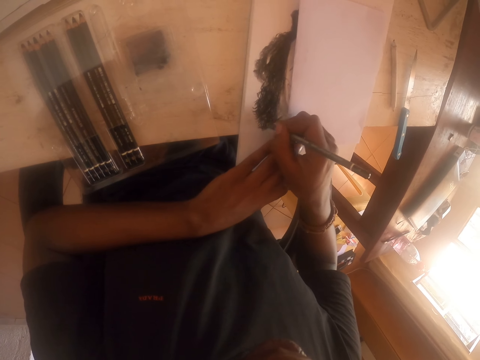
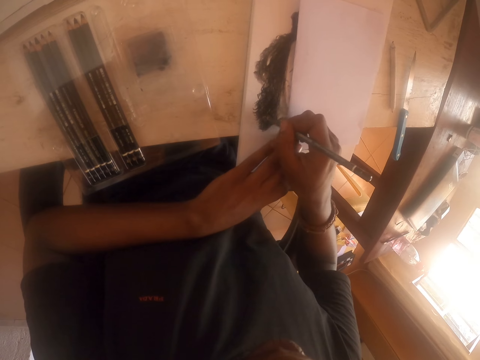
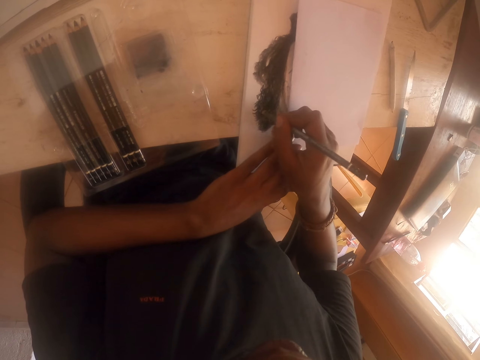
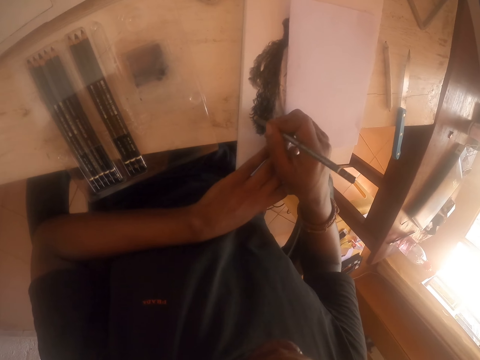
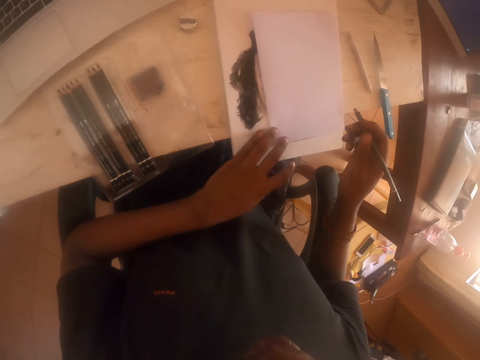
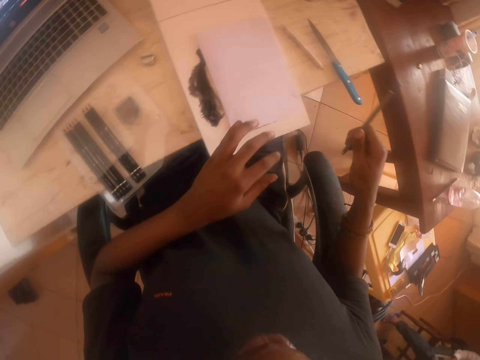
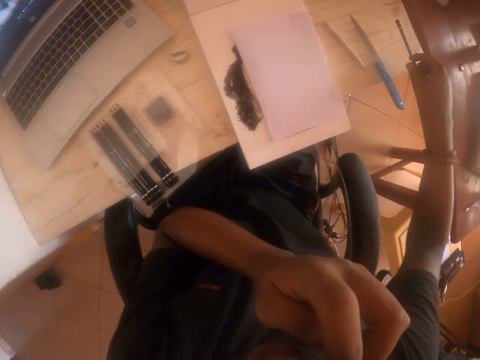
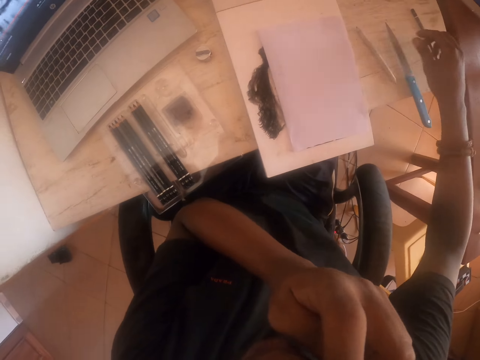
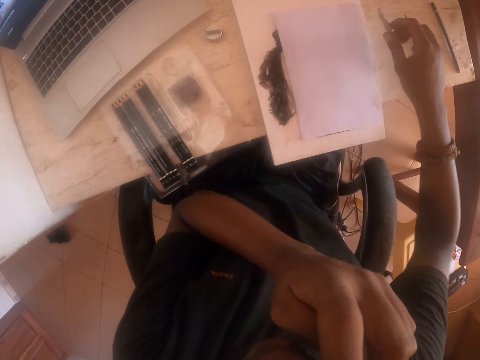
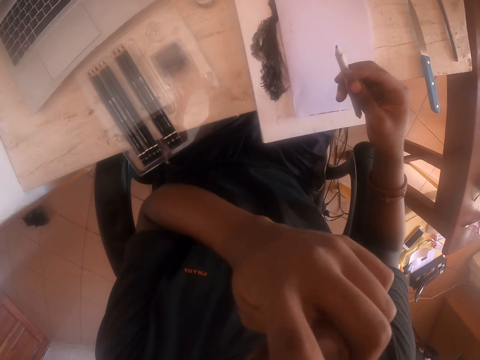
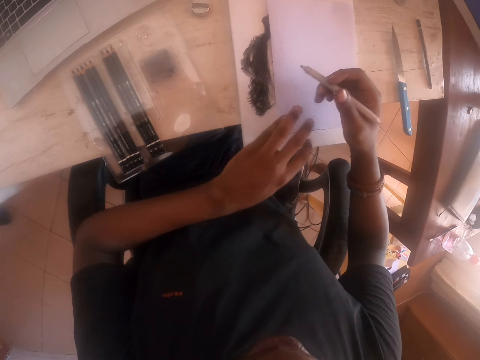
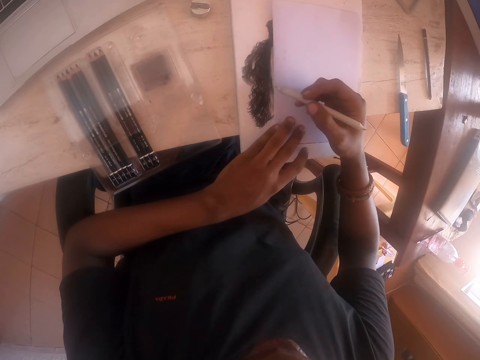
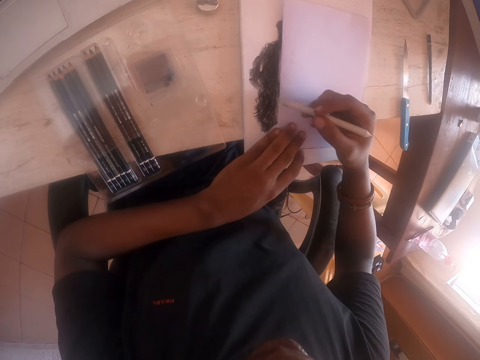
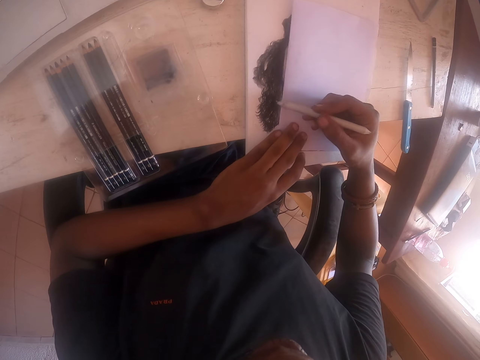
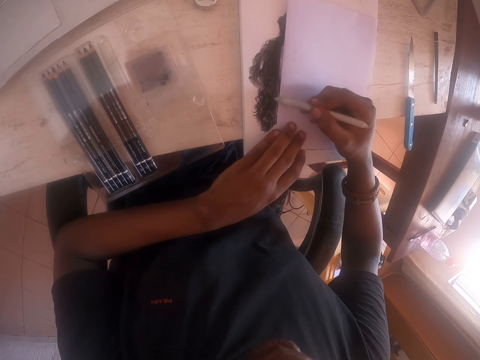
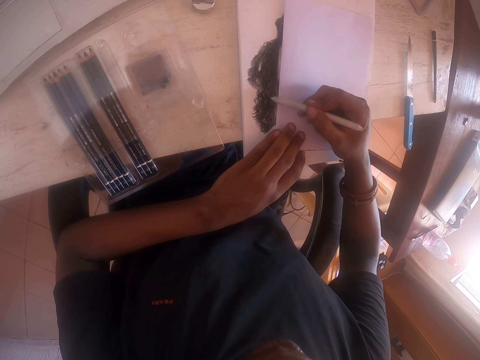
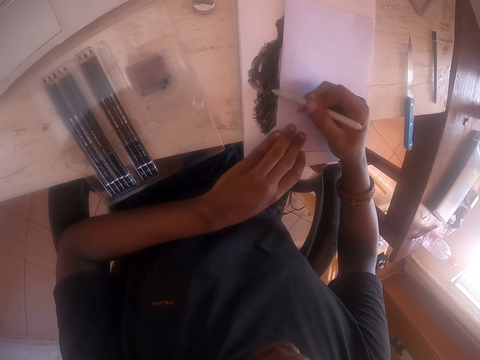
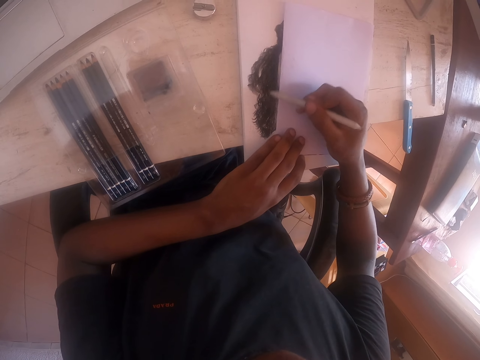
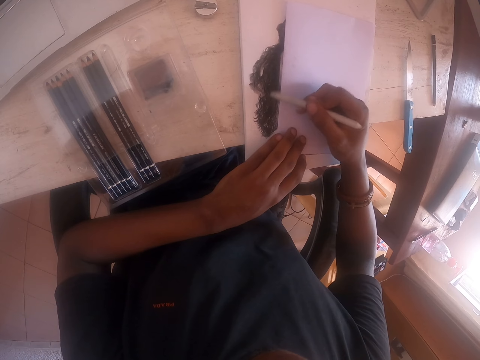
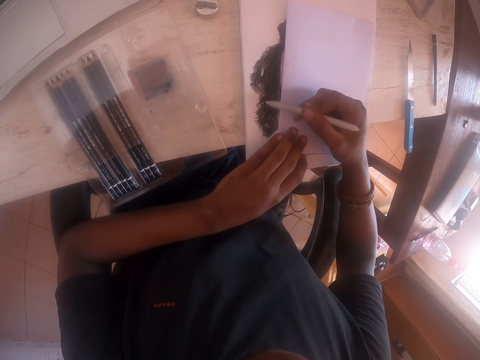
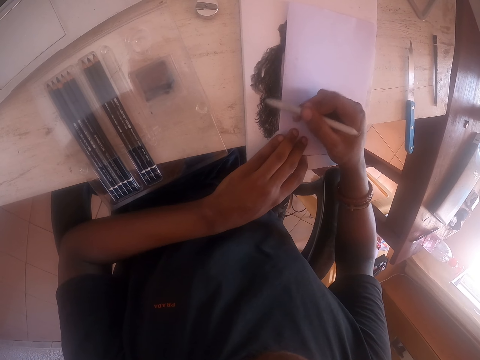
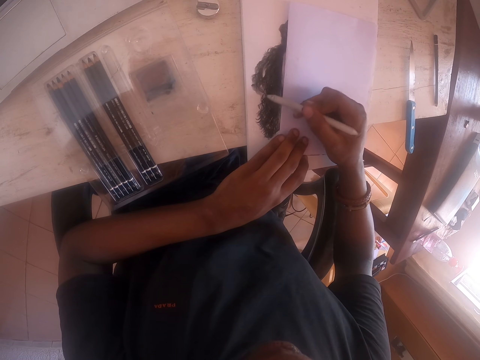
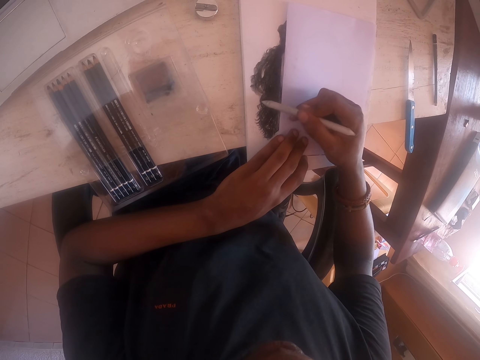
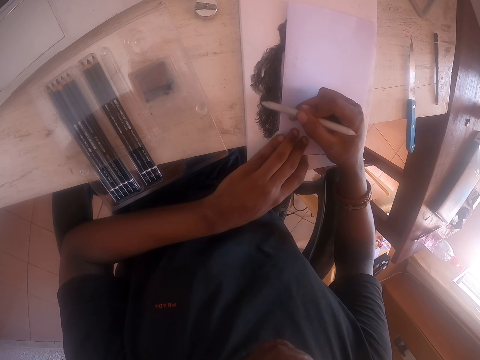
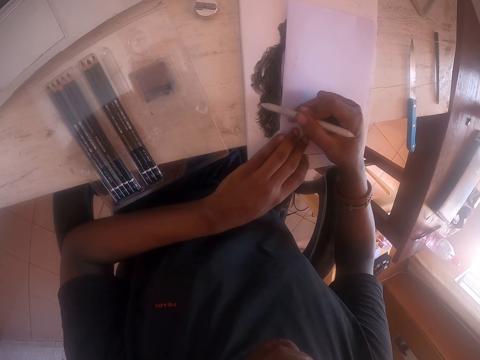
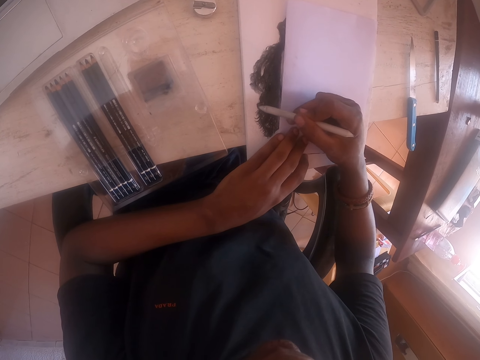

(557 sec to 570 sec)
The camera wearer pulls back the pencil. They lift the left hand. They move the pencil. They drop the pencil on the table. They move the right hand. They pick up the pencil. They touch the camera. They move the pencil. They hold the drawing book. They push the paper on the drawing book. They draw on the drawing book with the pencil.

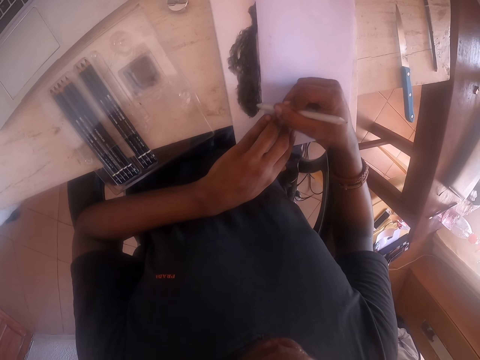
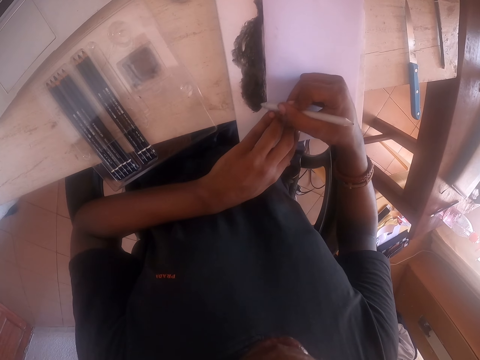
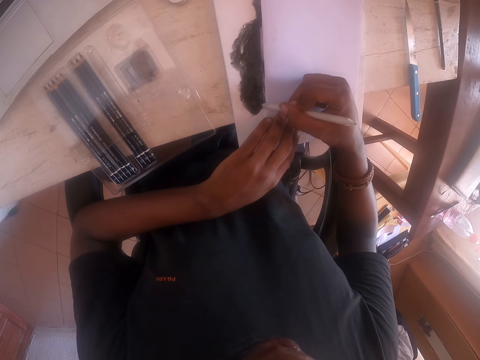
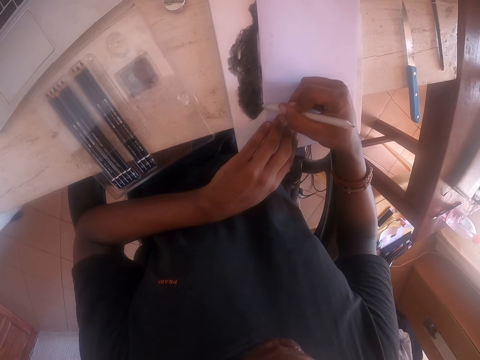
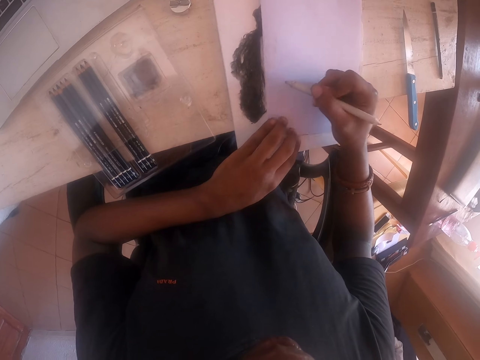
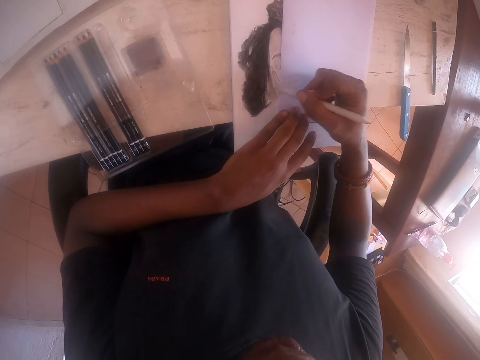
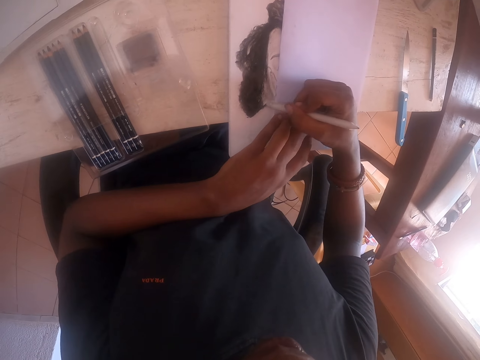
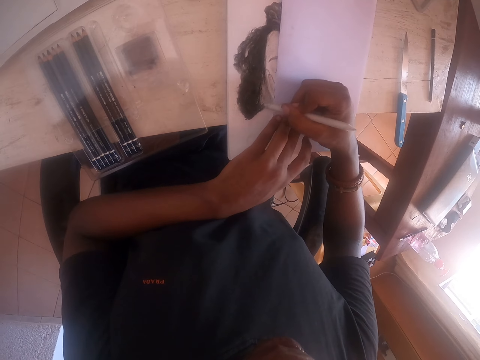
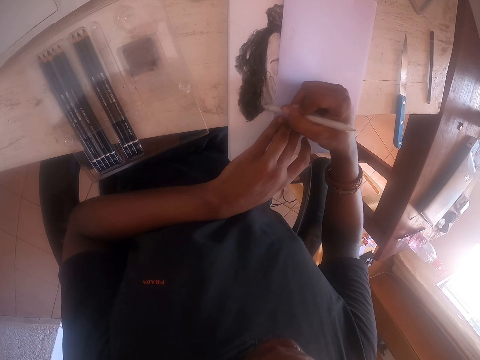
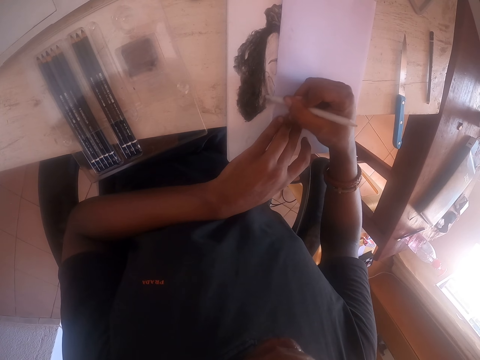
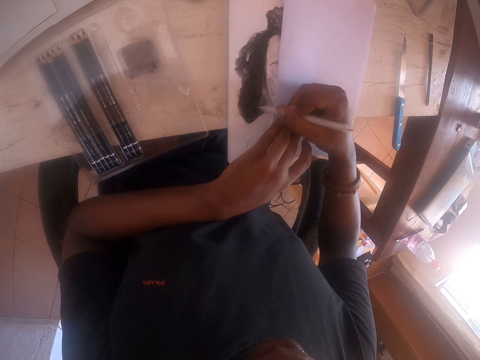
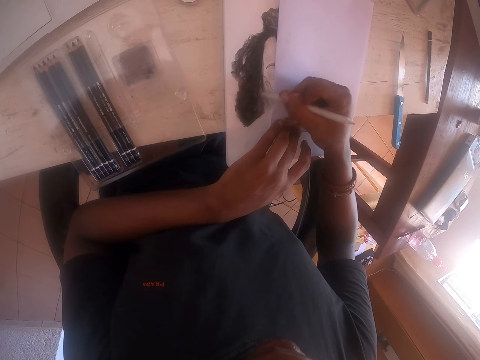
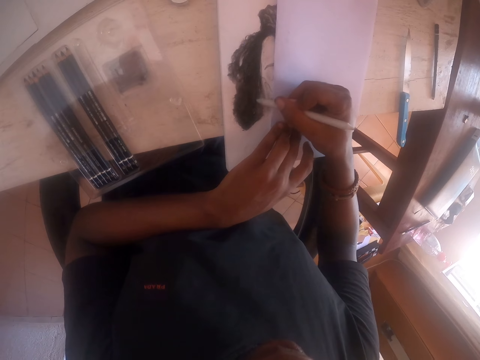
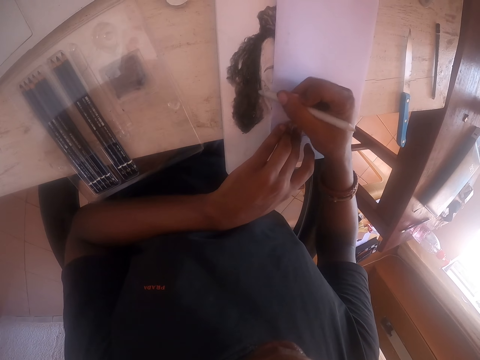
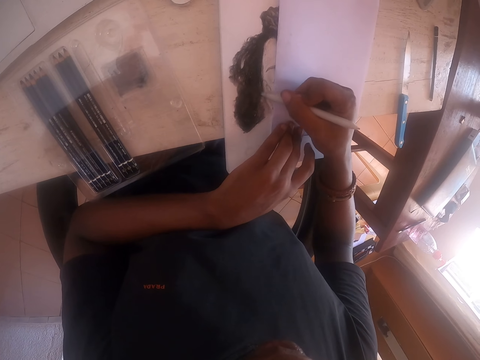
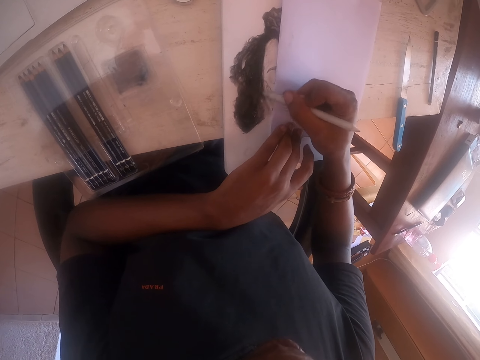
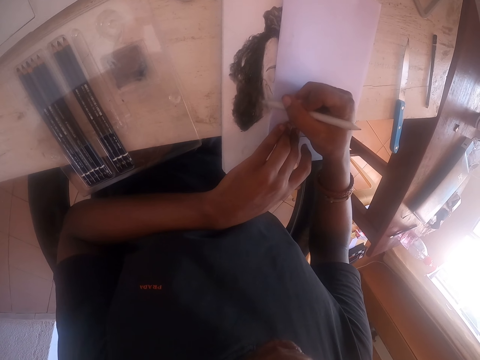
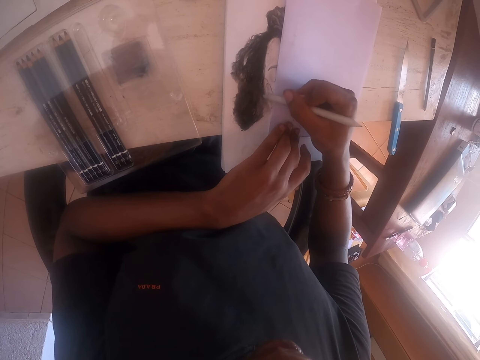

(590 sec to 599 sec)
The camera wearer paints on the paper. They push the paper, move the pencil, and draw on the drawing book with a pencil.

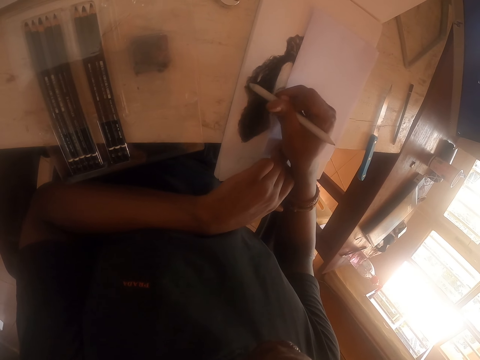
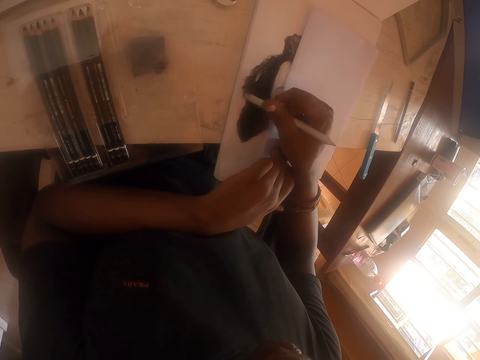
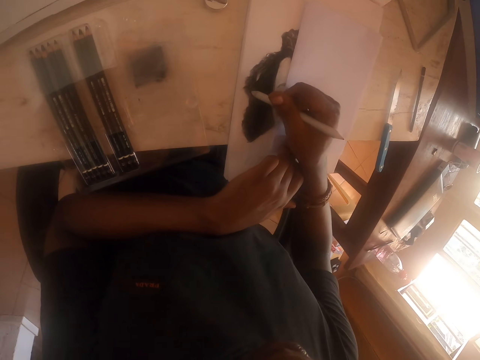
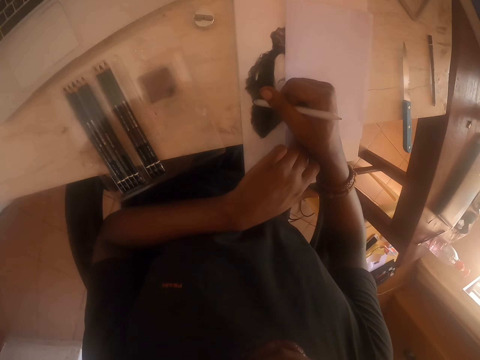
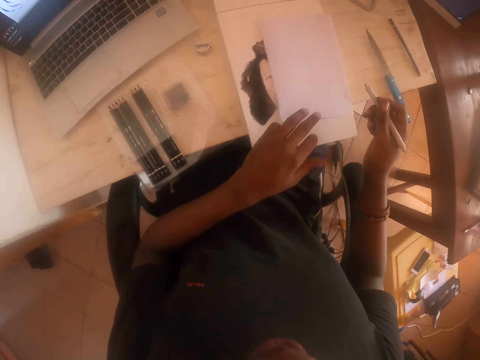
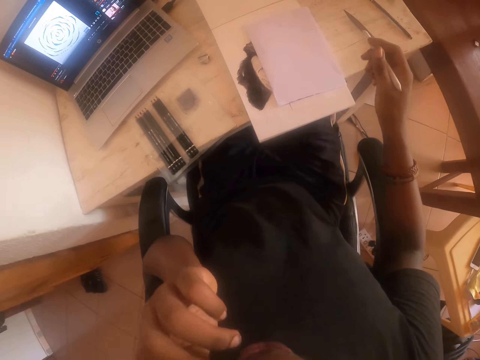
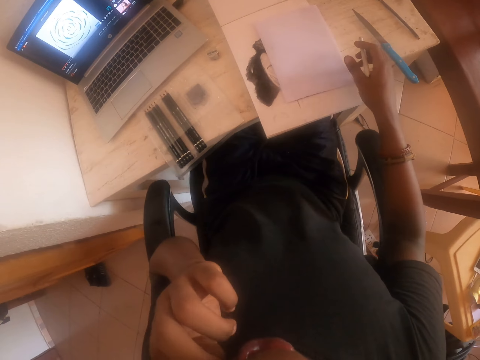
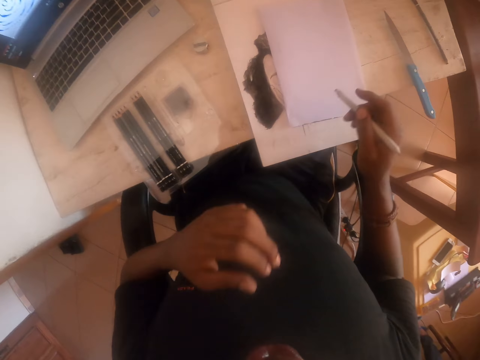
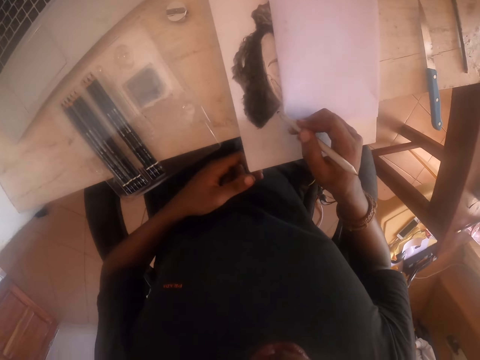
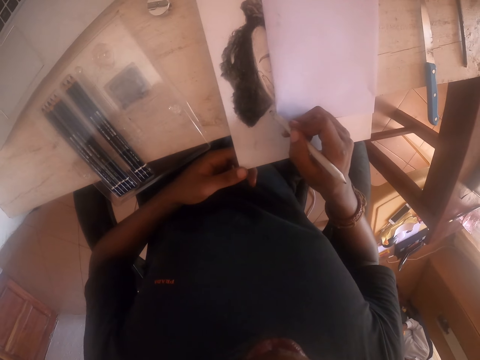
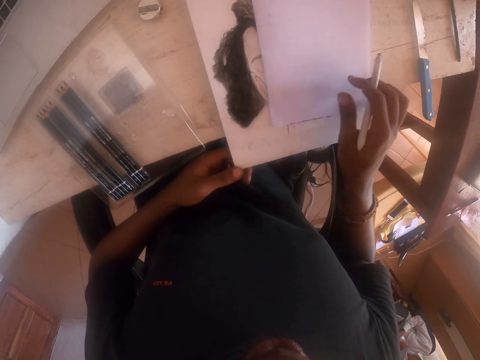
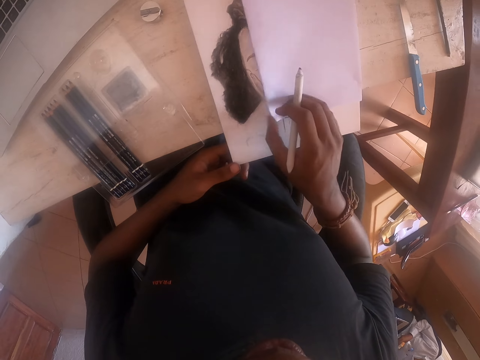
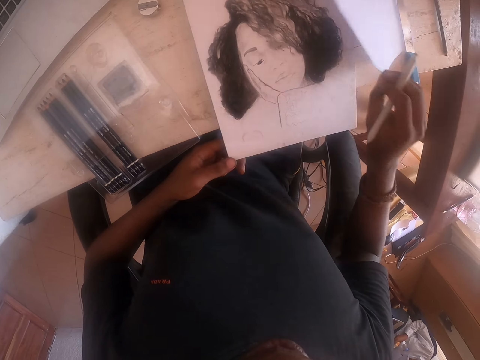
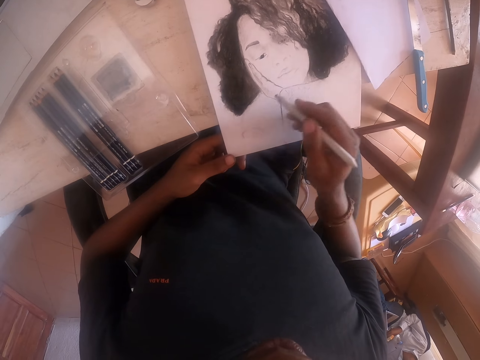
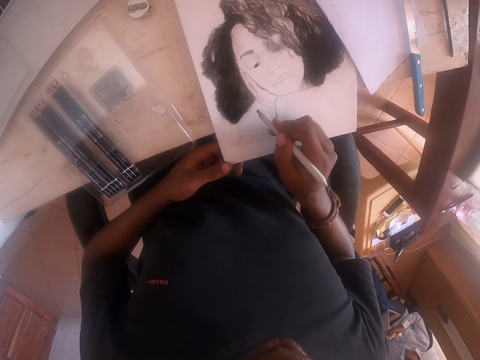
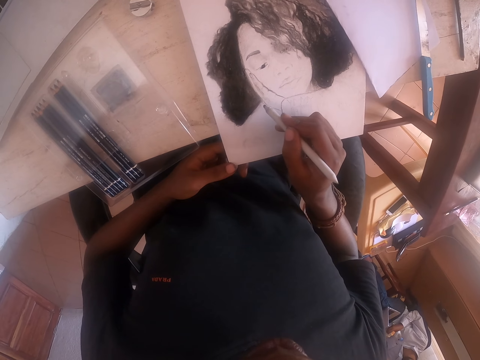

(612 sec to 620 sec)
The camera wearer pulls back the pencil. He lifts the left hand, scratches his face with the left hand, and drops the left hand. He moves the drawing pen. He lifts the paper, looks at the drawing, and drops the paper. He moves the pencil and looks at the drawing.
